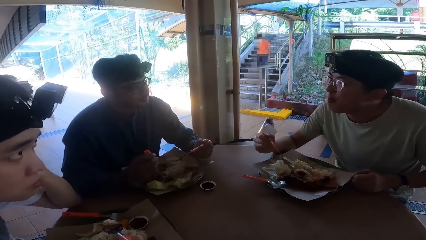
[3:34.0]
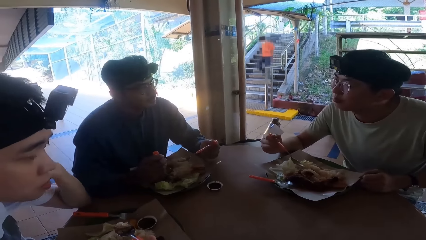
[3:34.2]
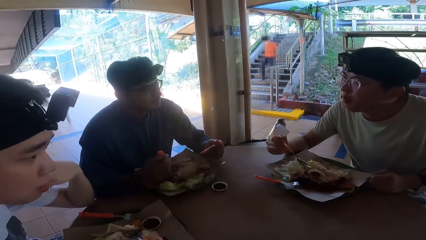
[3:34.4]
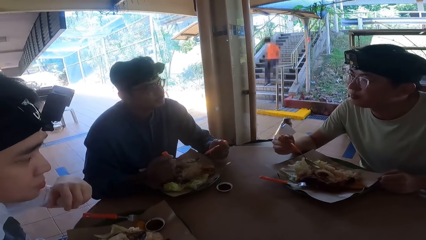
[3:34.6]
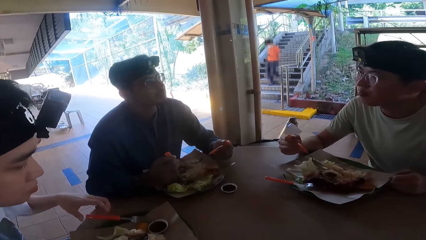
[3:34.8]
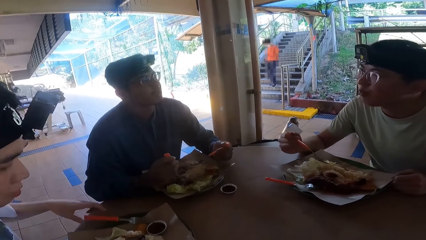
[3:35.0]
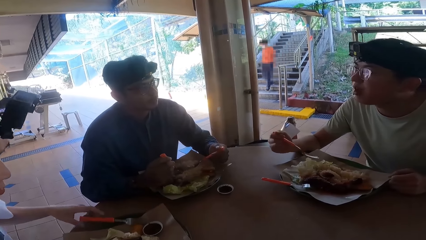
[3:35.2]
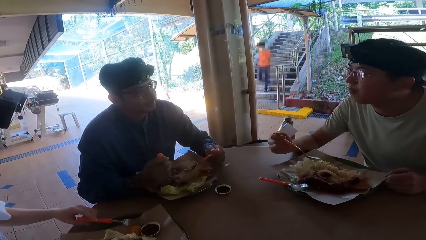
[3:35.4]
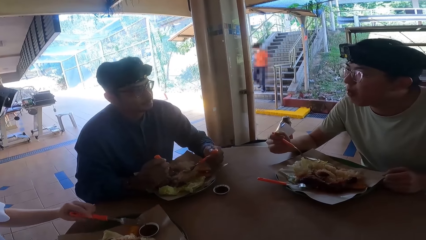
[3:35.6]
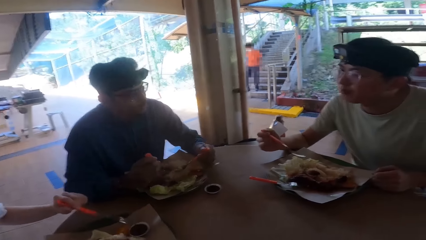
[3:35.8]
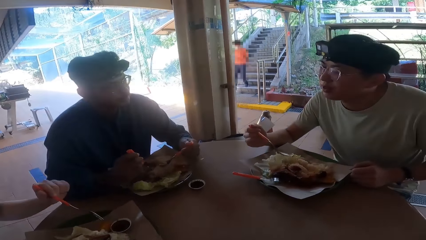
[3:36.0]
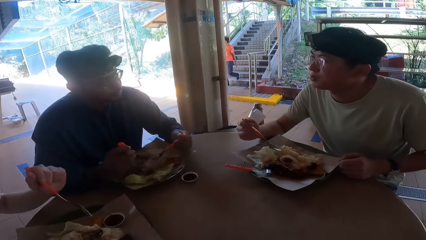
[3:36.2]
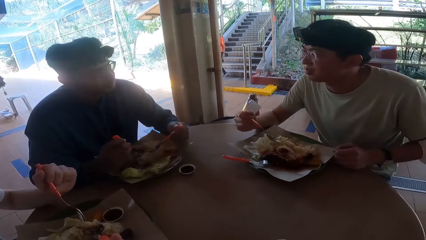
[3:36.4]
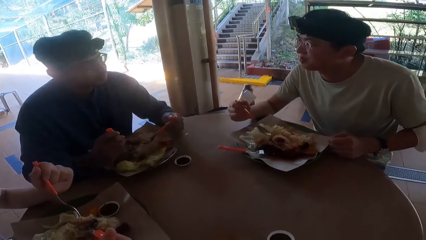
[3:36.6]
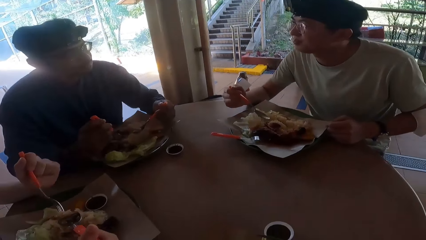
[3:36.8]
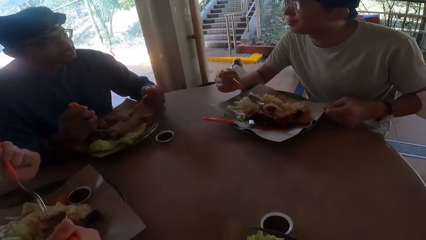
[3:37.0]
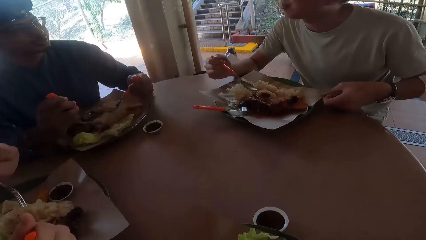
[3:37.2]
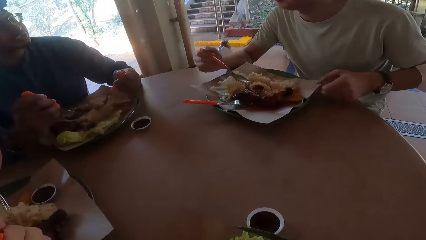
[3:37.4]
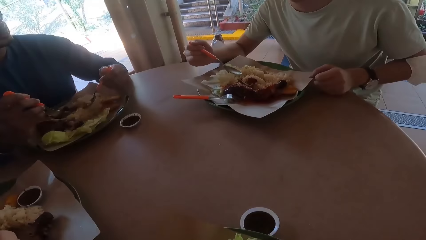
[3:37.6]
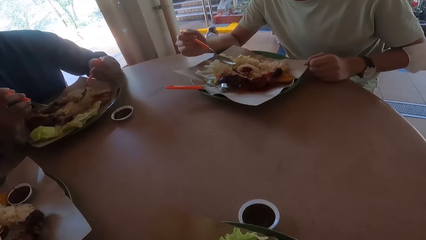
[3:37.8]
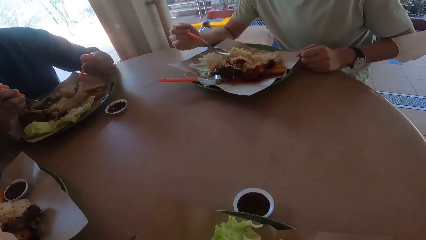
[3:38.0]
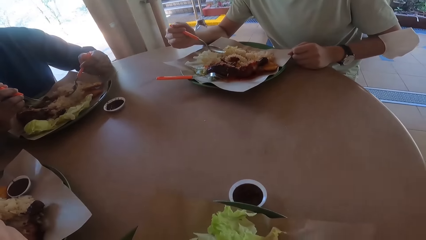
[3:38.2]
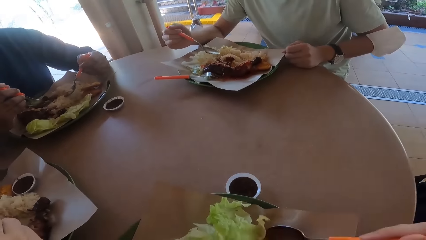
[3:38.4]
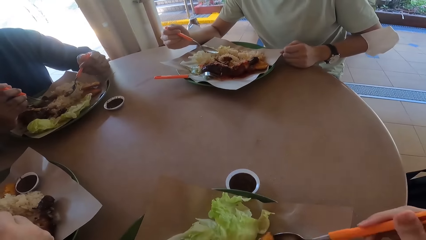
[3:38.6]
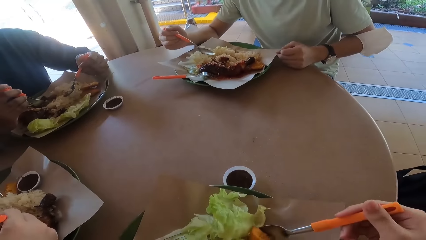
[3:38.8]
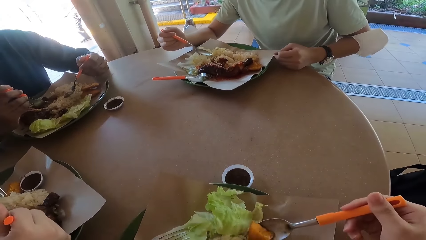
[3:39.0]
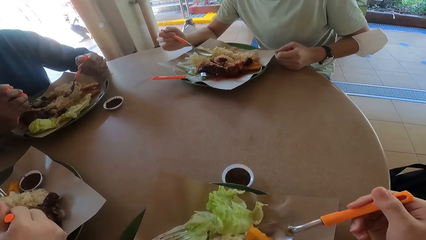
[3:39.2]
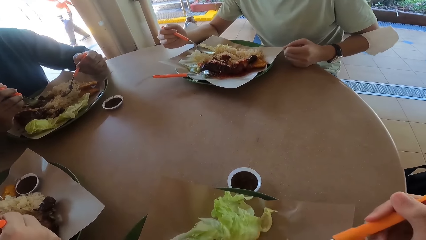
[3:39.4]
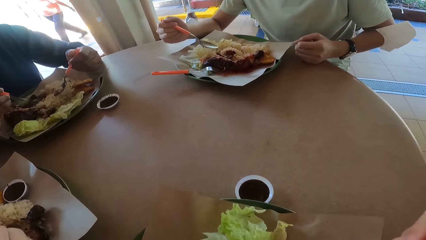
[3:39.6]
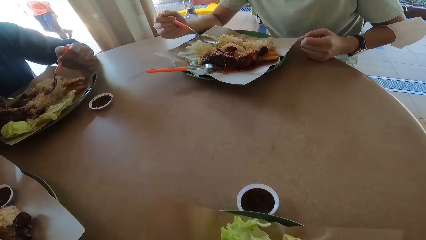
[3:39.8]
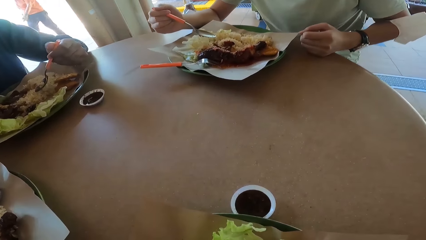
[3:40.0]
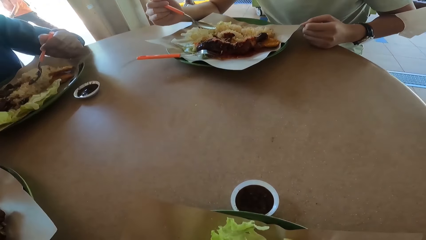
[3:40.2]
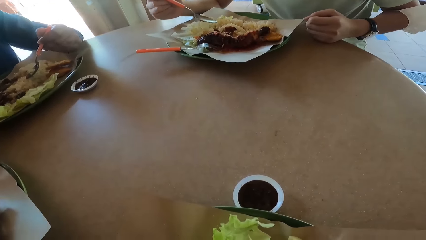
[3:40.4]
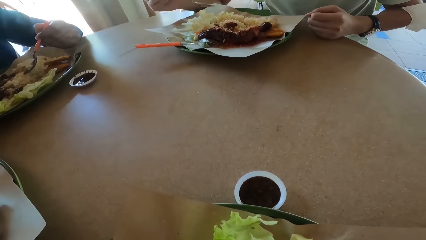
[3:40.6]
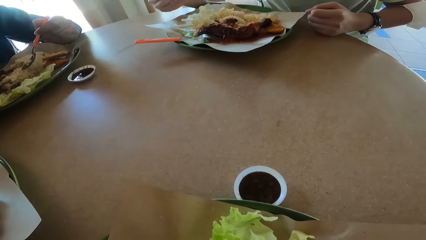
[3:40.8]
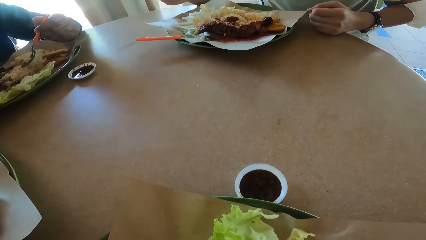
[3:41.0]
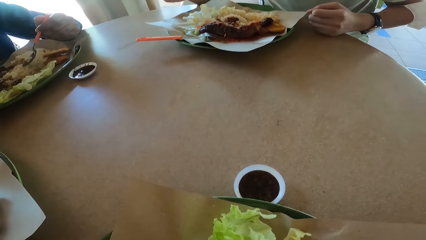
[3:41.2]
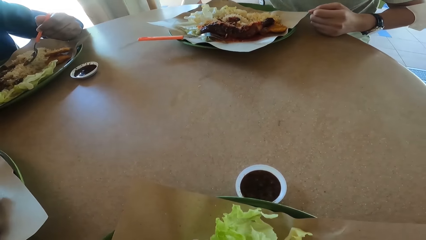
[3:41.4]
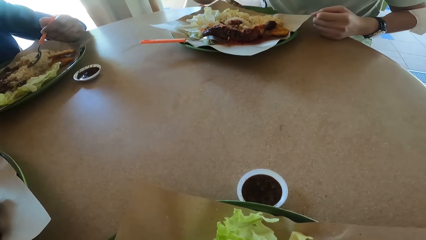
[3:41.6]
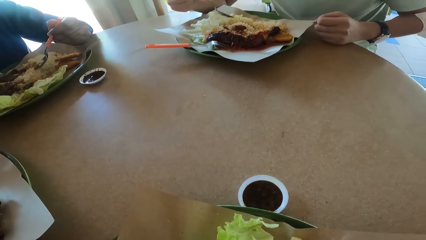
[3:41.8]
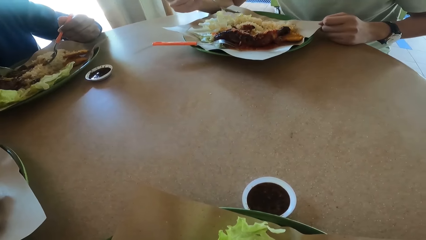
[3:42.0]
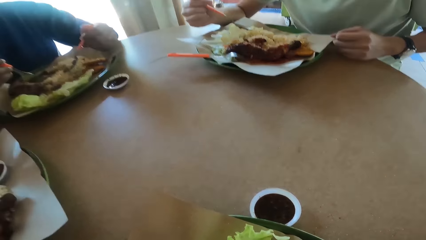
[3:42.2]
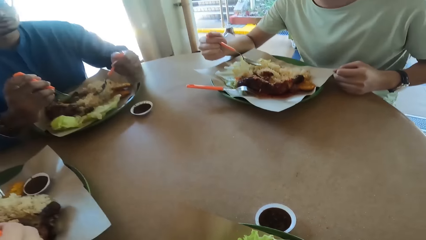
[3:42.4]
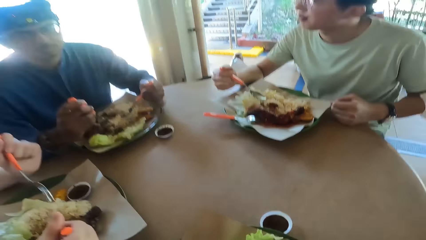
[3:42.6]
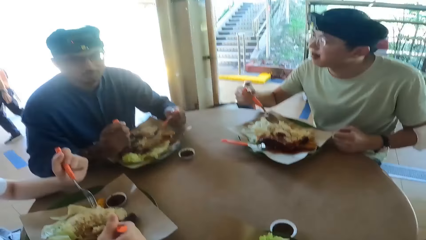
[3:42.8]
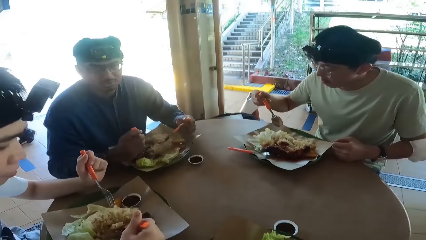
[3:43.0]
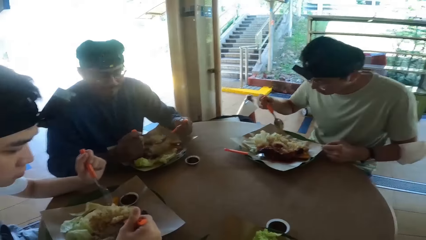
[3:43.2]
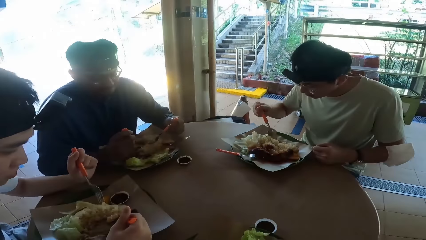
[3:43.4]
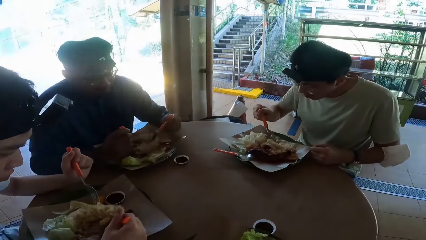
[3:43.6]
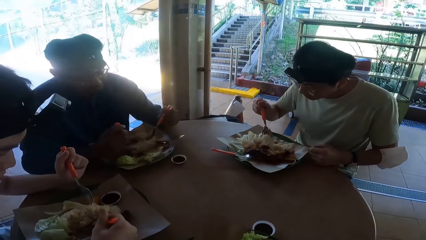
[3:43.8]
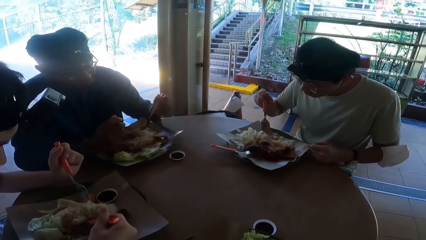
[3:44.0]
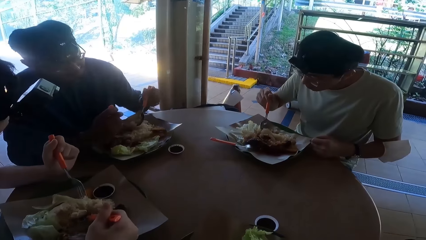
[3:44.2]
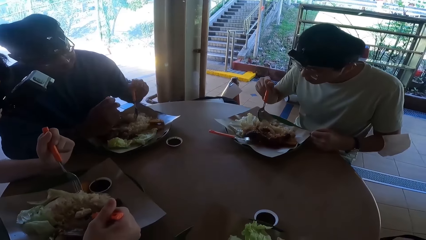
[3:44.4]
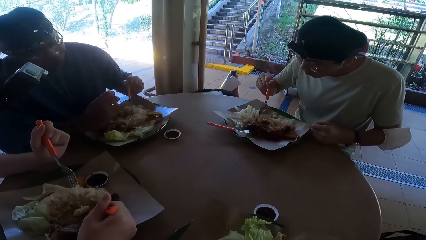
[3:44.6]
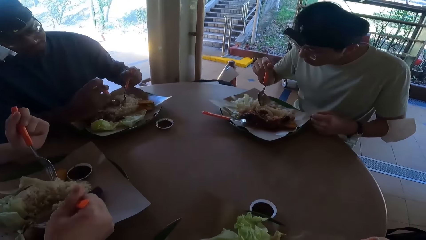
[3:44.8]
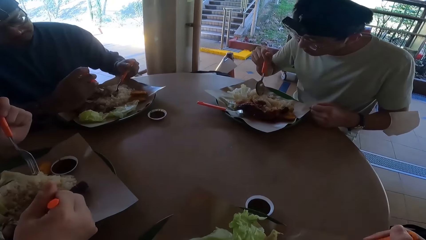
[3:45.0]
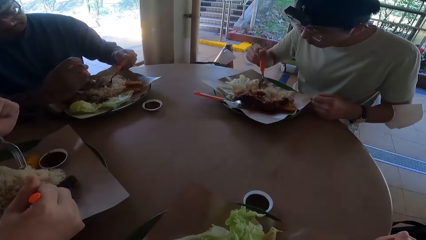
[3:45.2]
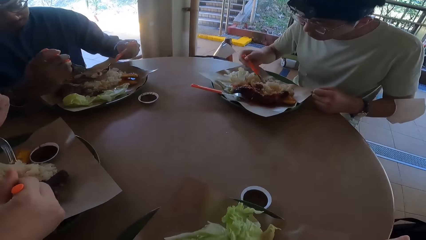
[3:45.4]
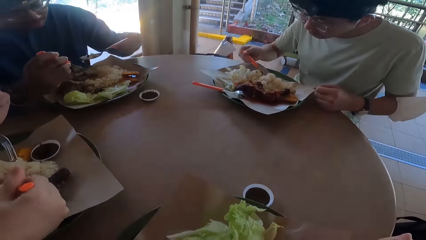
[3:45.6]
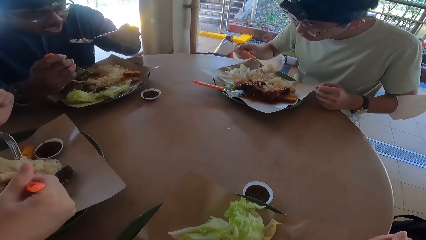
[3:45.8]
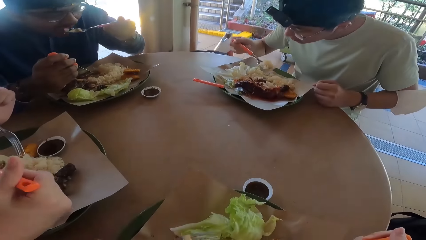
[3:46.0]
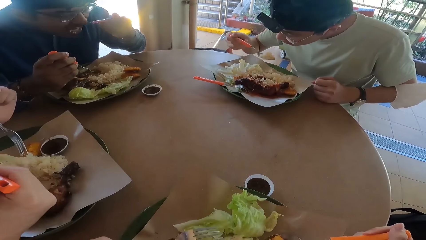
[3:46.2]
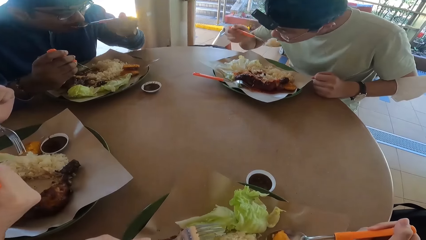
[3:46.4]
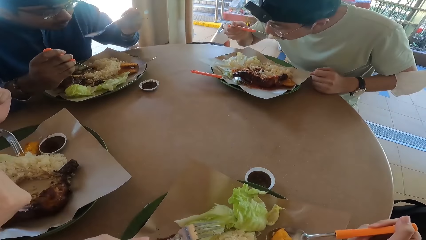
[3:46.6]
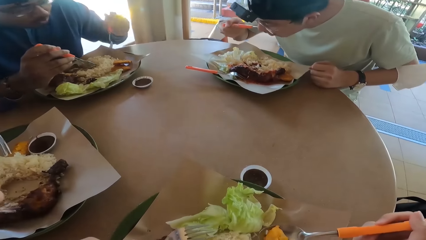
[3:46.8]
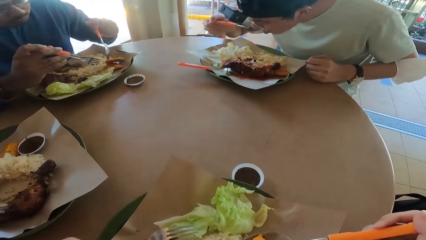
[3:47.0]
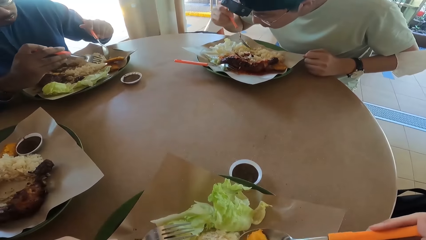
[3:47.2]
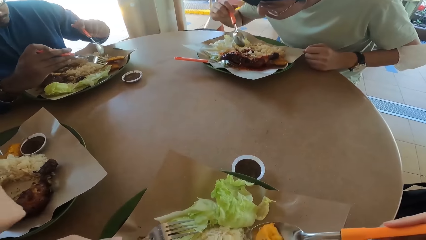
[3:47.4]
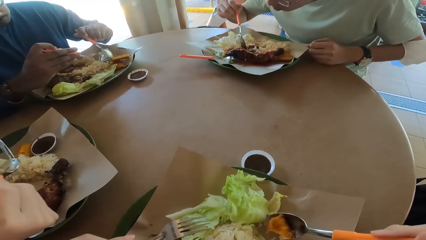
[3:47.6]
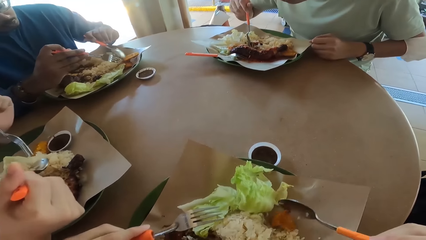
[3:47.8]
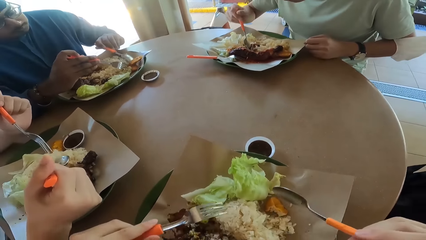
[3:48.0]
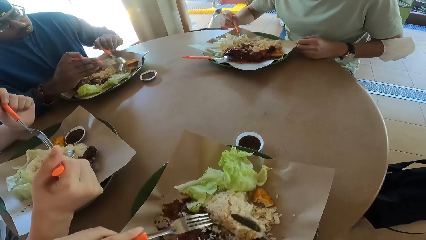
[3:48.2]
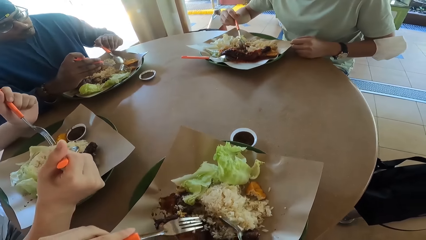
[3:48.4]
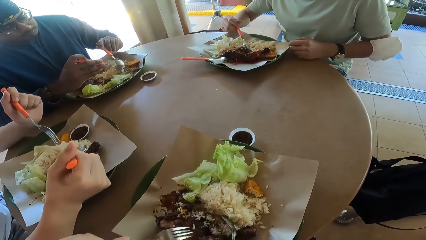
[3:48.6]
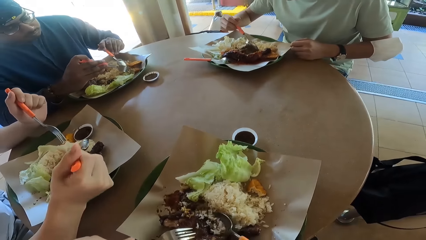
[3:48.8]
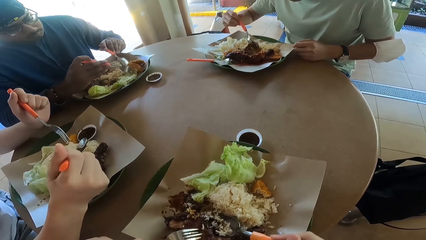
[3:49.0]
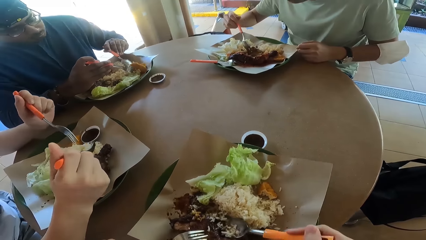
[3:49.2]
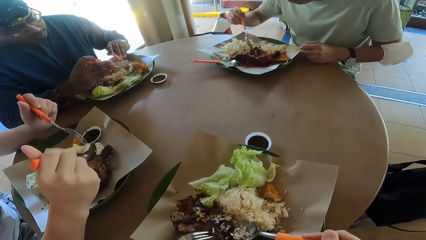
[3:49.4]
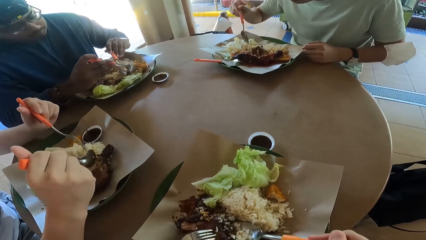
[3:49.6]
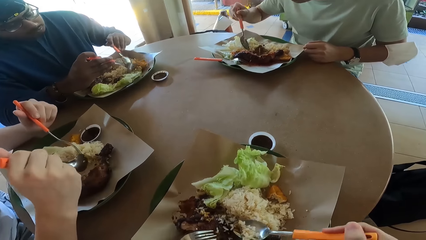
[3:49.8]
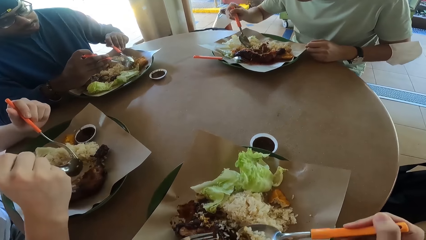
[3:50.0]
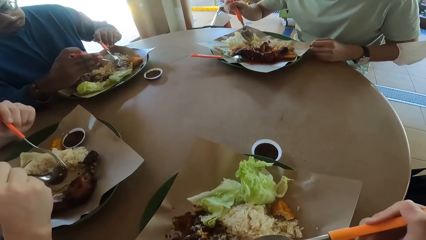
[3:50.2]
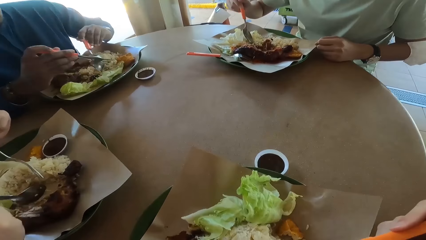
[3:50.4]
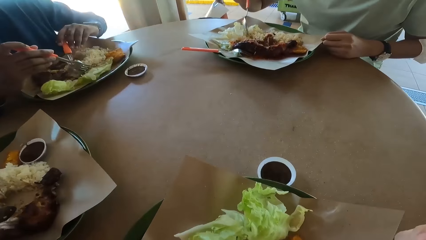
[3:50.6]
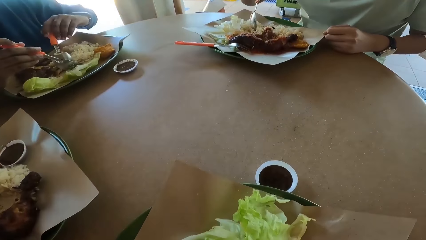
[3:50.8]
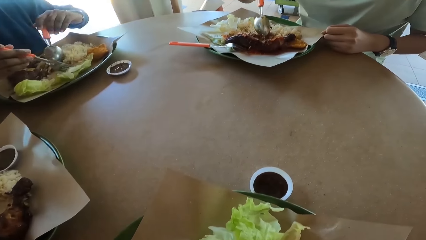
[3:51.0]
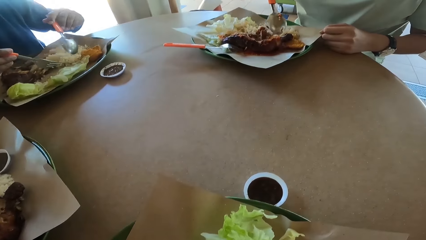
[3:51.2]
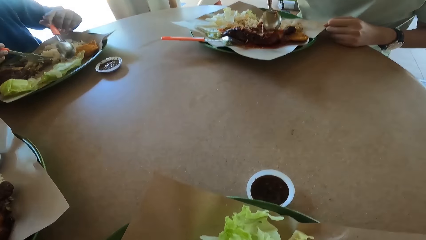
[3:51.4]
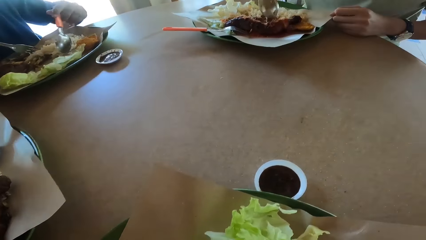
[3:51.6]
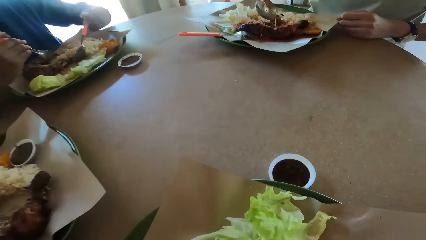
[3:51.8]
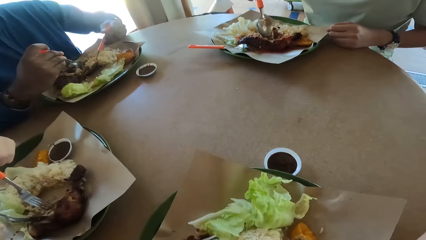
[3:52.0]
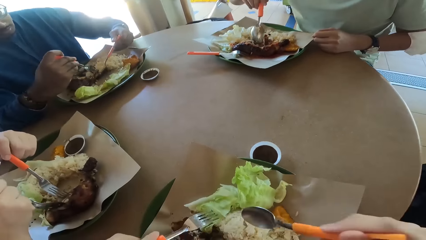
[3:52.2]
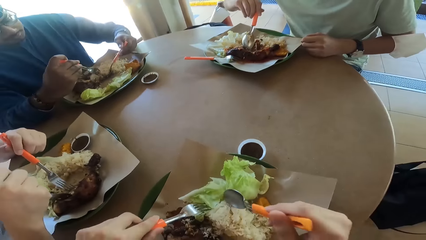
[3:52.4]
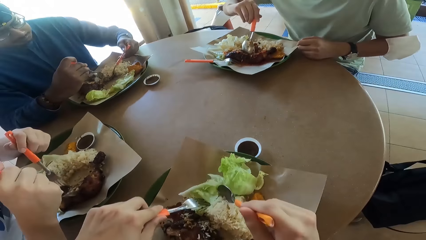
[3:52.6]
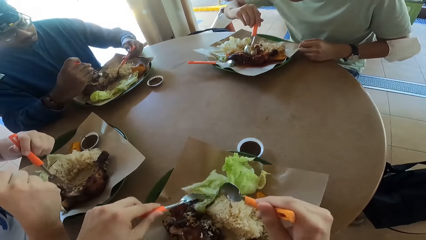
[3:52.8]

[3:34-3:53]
A person picks up a fork. A man places a spoon full of rice in his mouth. Another man eats food with a spoon. The camera wearer eats food.
